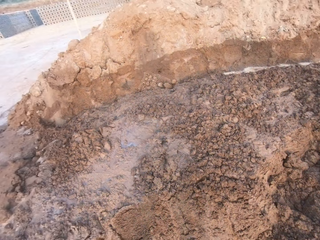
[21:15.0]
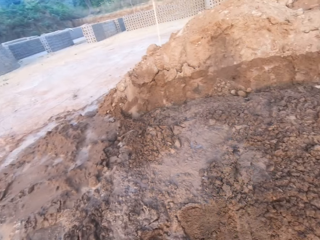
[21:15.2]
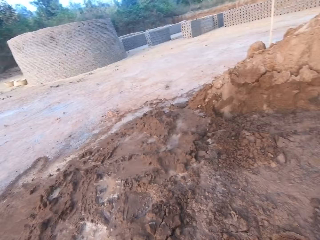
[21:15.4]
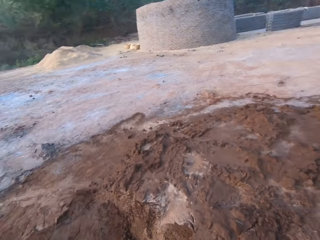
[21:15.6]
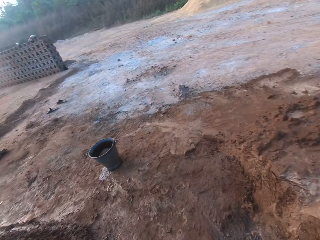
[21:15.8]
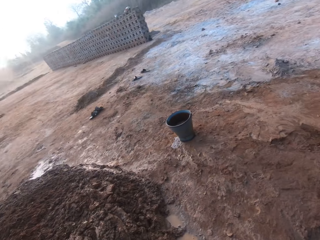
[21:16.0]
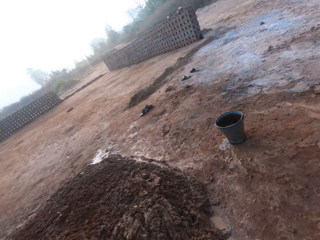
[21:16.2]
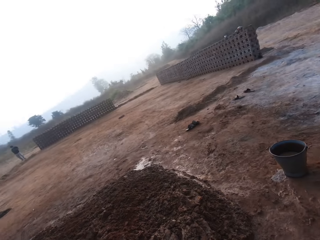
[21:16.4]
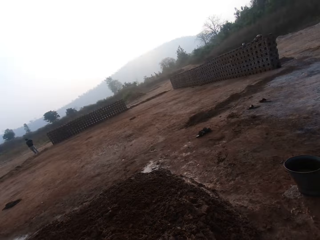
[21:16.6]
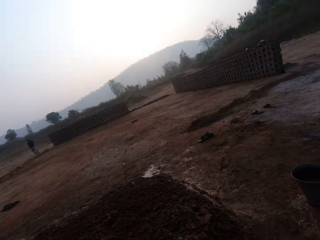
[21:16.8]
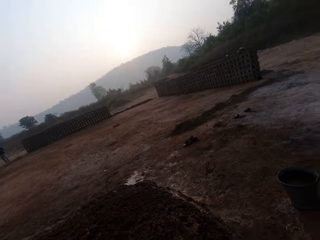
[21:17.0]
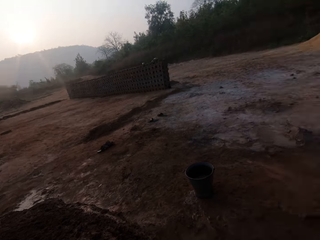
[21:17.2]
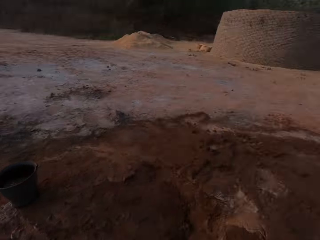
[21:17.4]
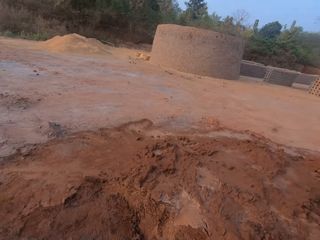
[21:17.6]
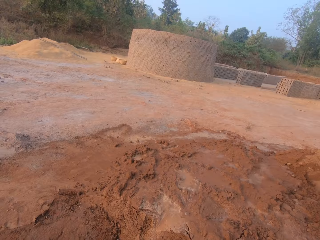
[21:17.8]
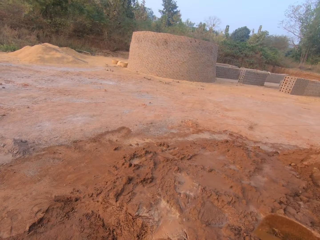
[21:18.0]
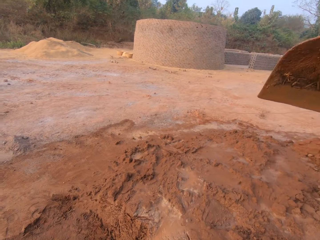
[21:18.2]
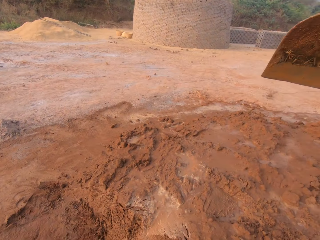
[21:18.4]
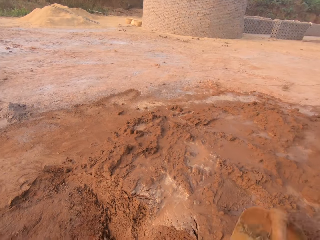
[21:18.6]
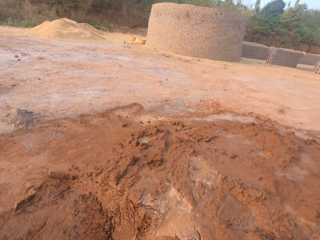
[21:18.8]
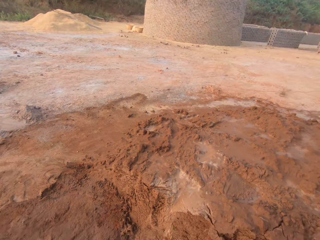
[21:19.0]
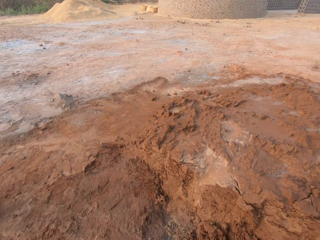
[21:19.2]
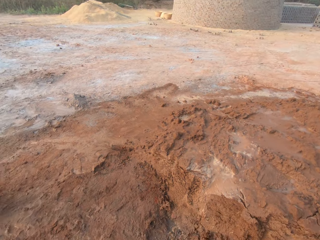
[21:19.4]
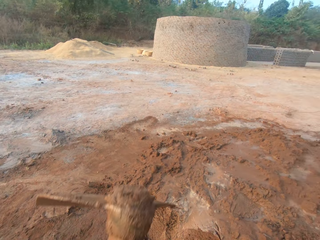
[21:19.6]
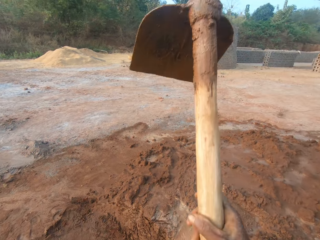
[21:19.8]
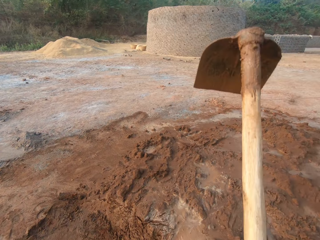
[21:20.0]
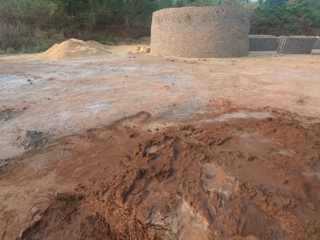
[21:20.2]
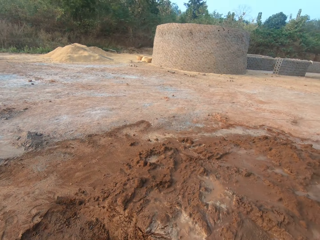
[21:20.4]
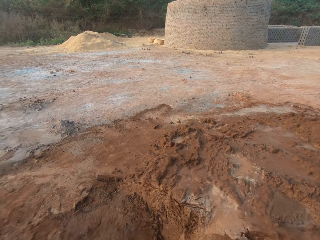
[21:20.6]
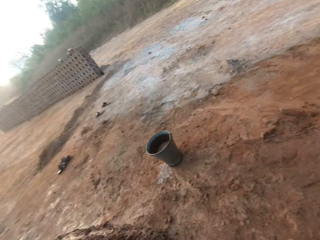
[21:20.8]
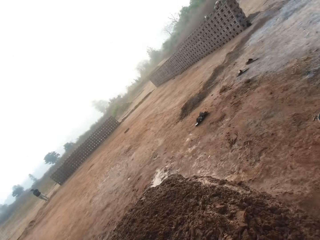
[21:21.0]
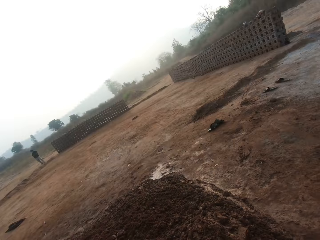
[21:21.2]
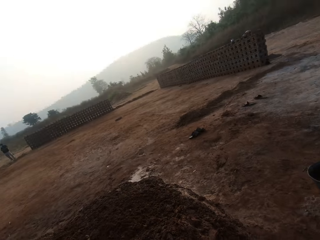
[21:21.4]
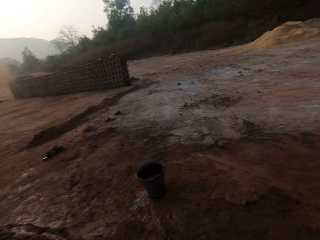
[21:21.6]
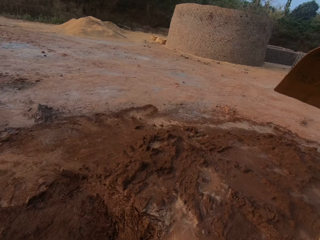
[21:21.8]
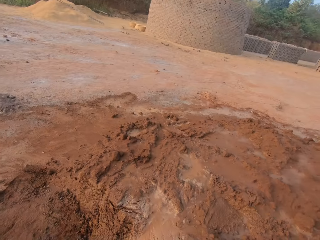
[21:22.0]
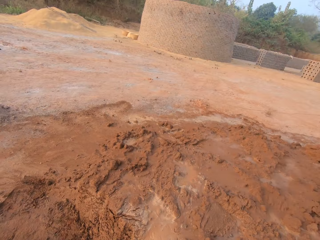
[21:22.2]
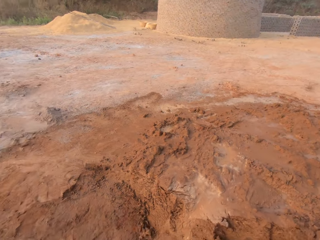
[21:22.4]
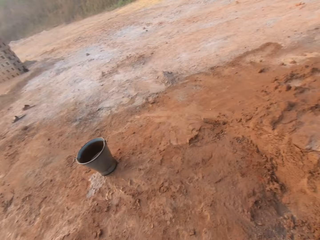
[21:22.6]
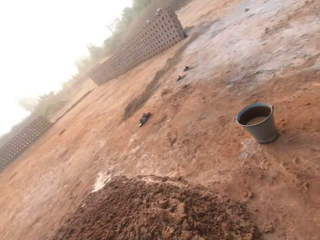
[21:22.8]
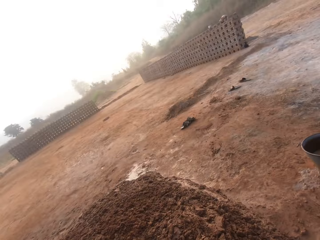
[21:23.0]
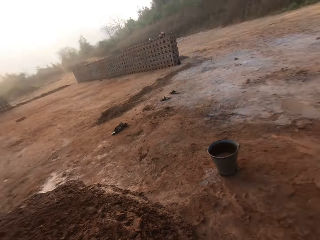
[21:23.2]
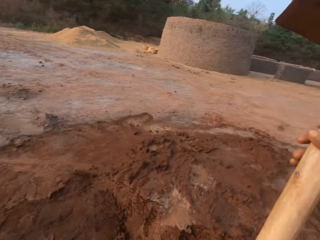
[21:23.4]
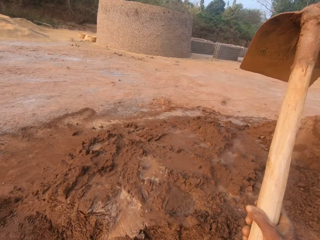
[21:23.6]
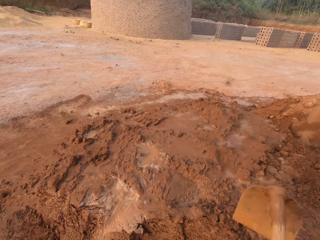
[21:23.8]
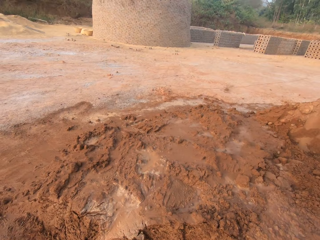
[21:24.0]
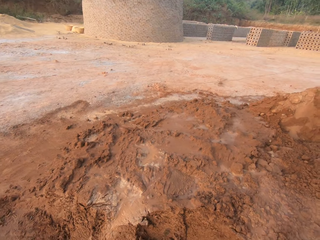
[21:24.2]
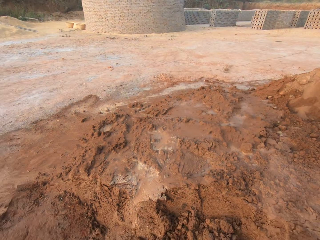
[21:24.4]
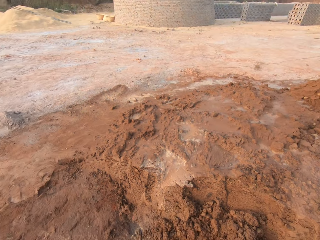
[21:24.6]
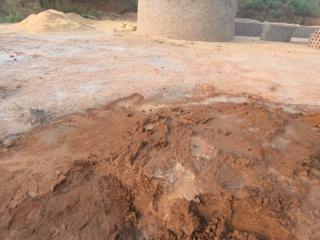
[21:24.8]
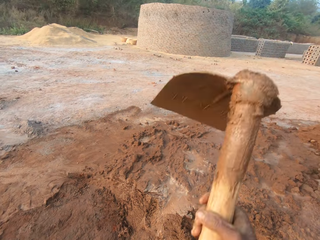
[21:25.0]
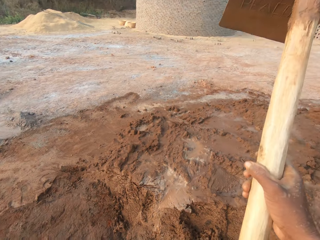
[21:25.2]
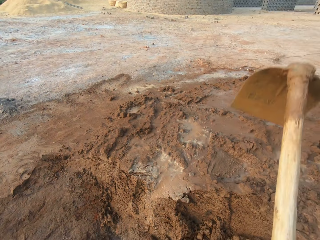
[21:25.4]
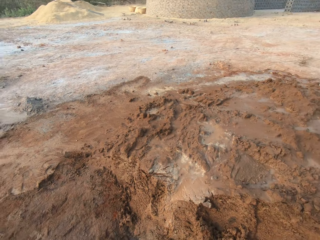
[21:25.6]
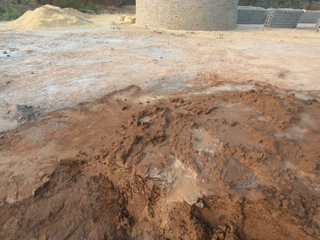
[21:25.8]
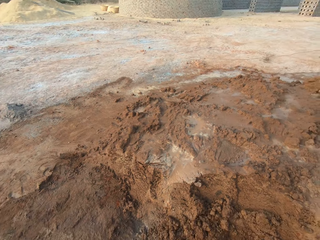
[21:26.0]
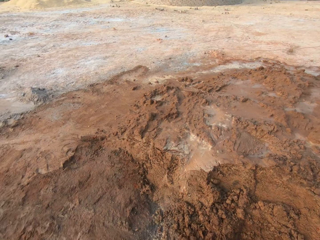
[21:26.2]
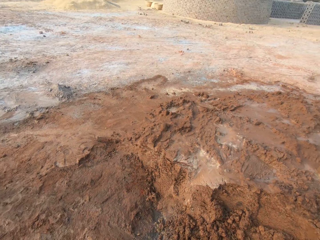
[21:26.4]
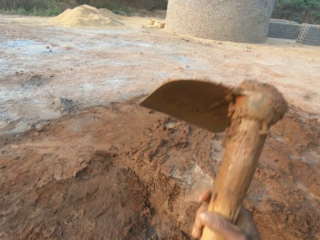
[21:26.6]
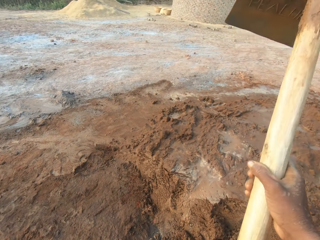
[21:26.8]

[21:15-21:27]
The camera wearer tills the ground with the hoe in his hands.

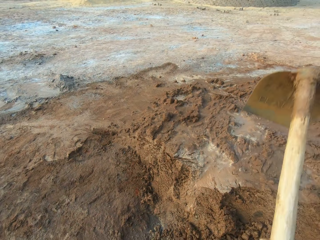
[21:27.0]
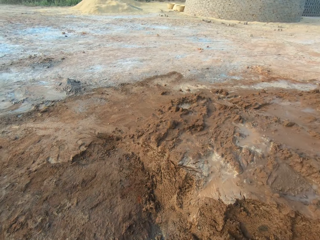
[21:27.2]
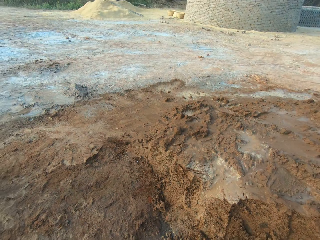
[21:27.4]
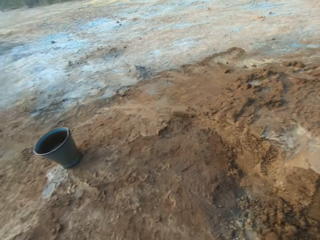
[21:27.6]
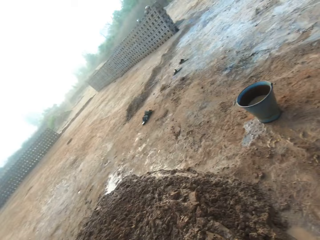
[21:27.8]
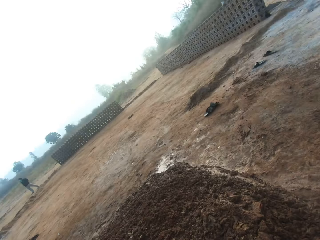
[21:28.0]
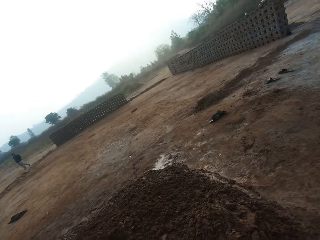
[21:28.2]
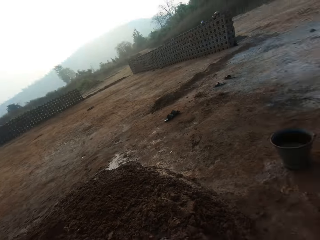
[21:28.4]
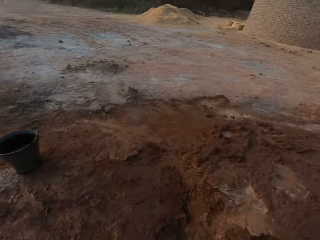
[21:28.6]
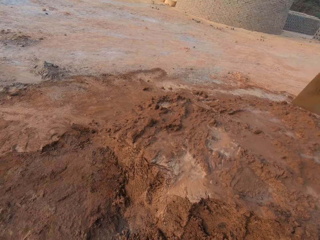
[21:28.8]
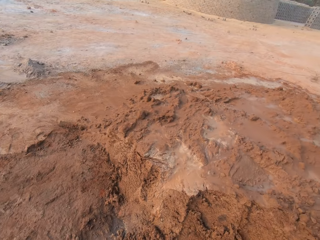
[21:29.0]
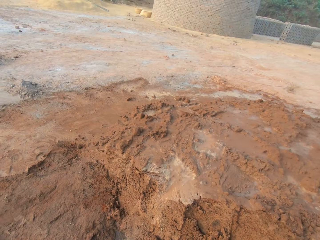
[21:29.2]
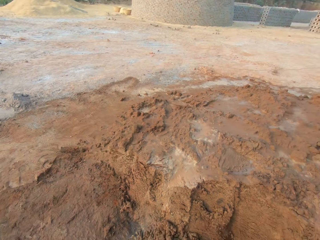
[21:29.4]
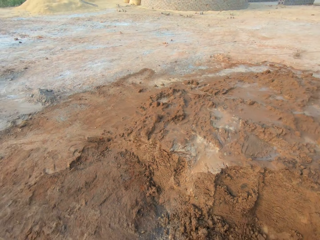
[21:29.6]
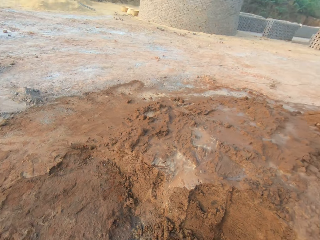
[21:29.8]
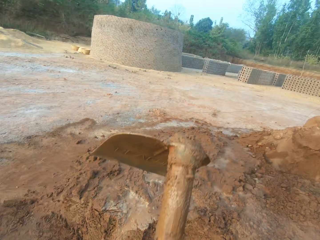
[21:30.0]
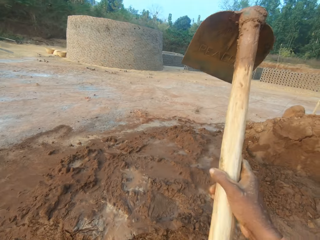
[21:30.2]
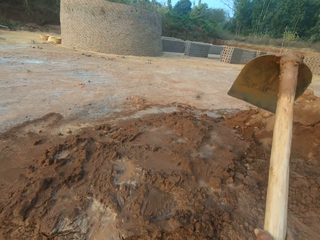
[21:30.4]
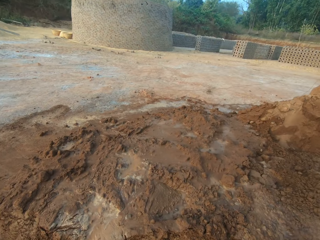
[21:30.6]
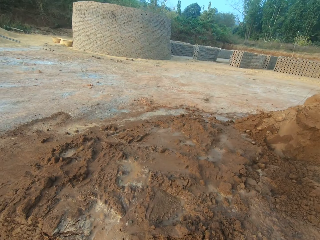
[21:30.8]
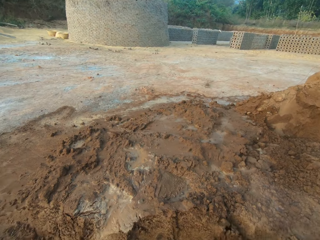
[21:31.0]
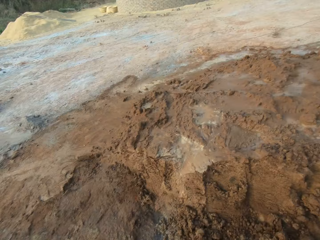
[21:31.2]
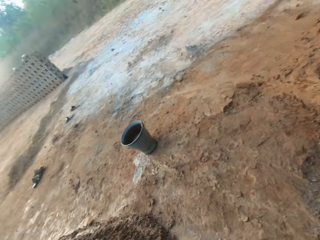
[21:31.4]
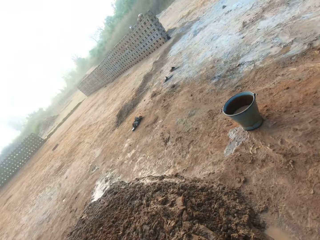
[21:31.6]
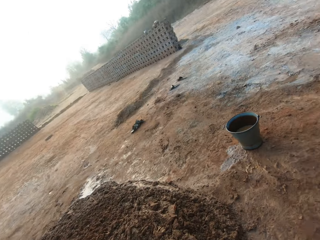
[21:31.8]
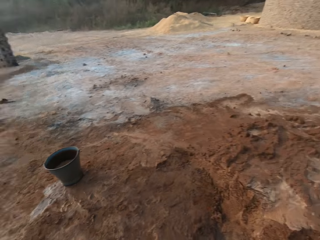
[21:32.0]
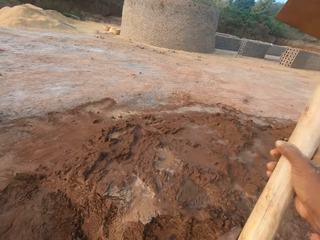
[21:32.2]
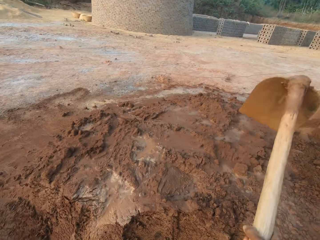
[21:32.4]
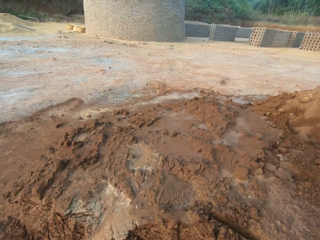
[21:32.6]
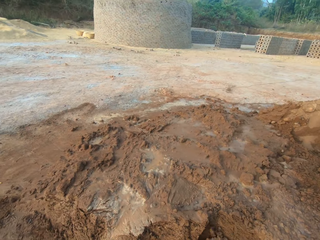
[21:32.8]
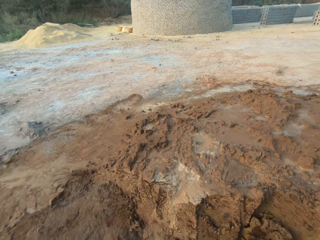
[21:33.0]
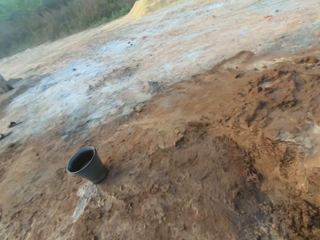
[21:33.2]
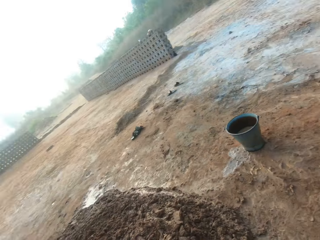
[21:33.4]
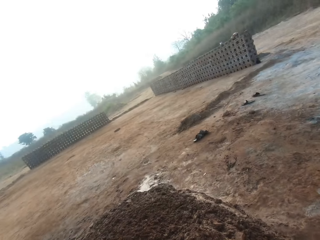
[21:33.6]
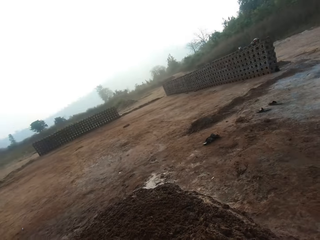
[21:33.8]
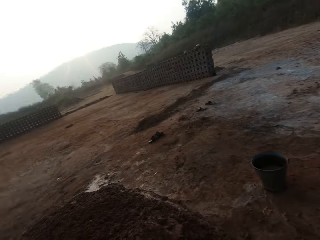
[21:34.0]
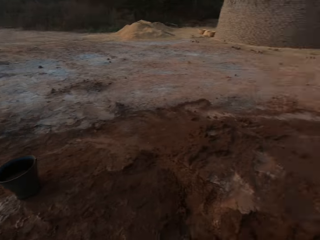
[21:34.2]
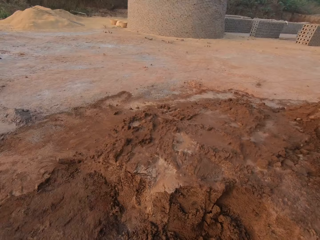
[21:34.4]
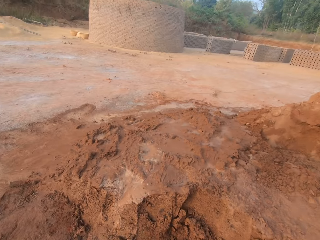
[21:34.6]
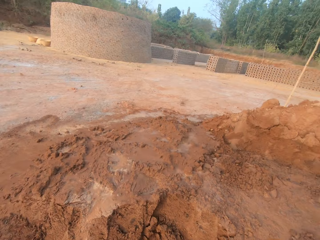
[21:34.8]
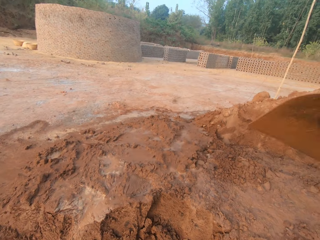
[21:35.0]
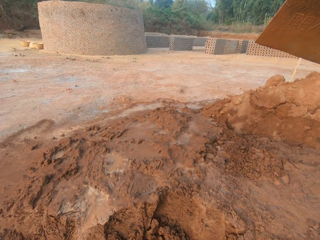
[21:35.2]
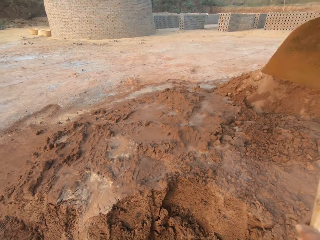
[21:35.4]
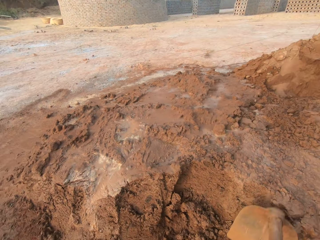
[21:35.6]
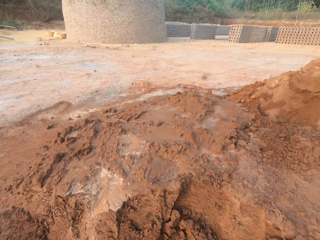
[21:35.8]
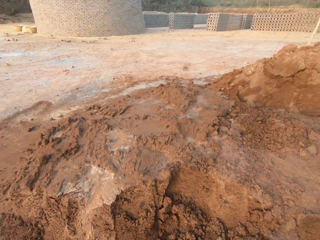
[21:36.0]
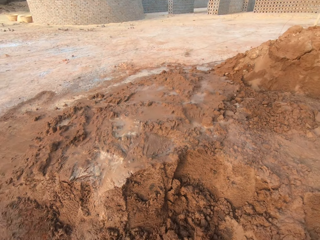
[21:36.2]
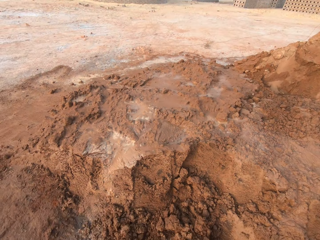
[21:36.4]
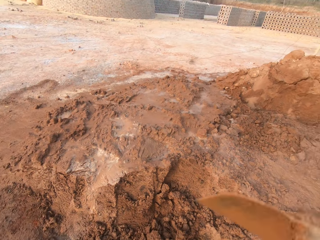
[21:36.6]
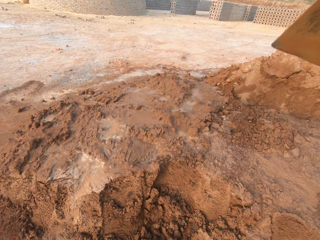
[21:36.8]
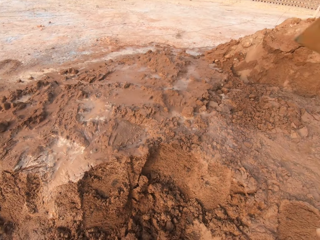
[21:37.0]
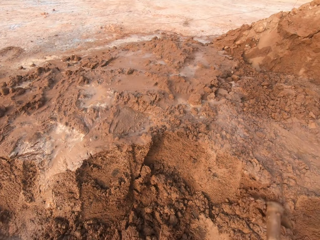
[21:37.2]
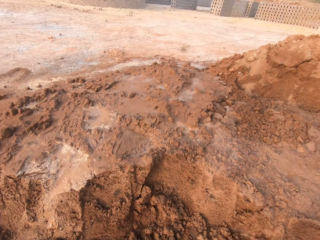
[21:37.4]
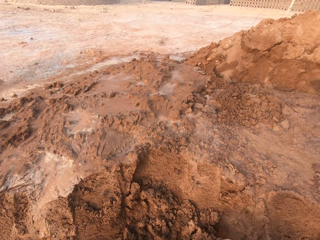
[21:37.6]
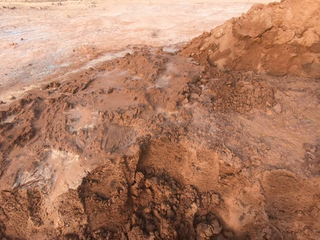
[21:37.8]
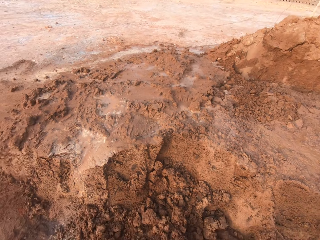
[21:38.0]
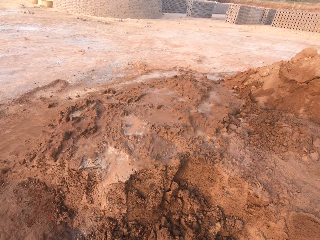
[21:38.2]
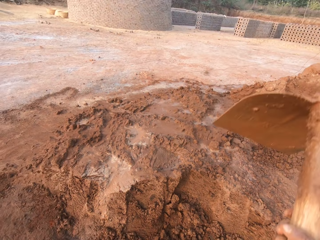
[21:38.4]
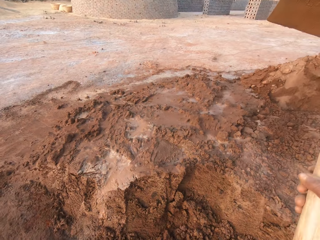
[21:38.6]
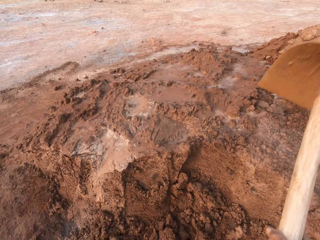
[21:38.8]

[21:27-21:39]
The camera wearer throws the mud aside. They throw the mud aside again. They dig the mud.
